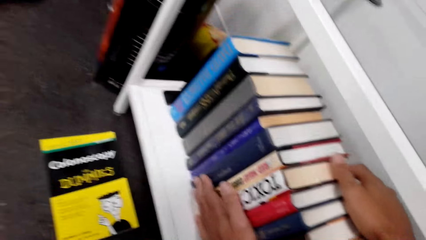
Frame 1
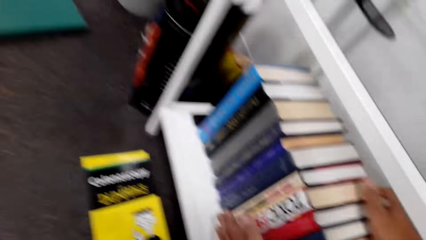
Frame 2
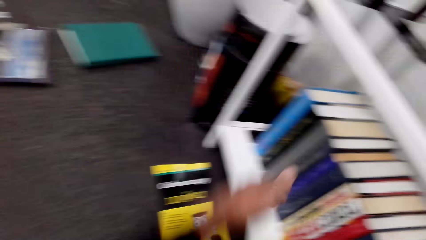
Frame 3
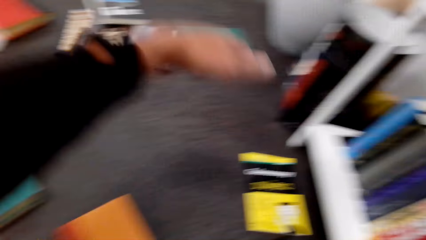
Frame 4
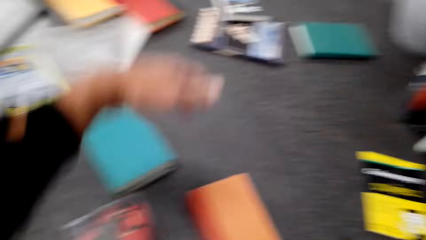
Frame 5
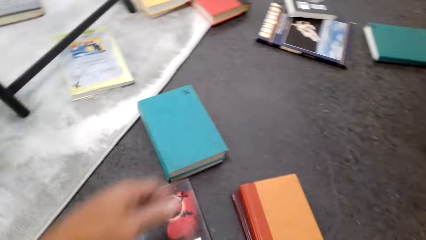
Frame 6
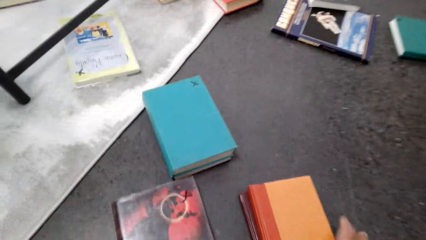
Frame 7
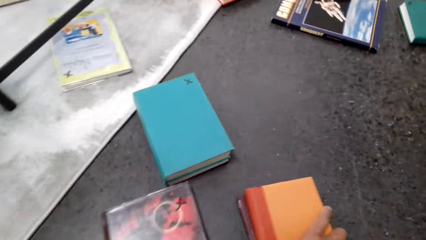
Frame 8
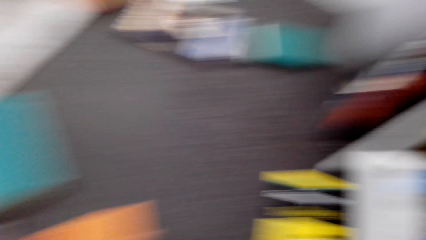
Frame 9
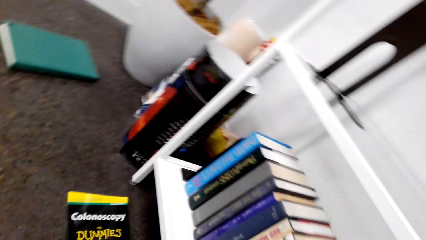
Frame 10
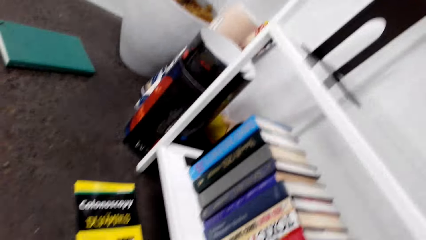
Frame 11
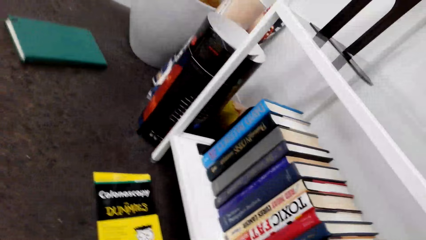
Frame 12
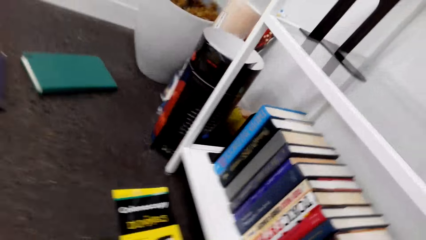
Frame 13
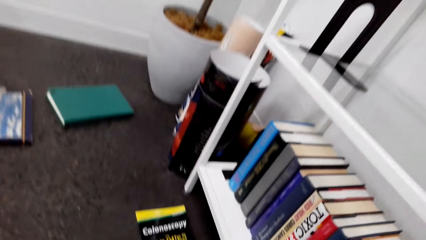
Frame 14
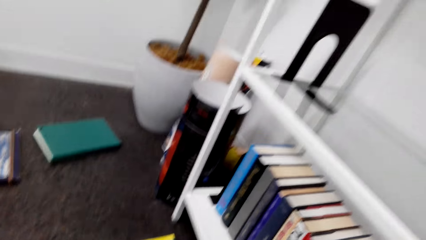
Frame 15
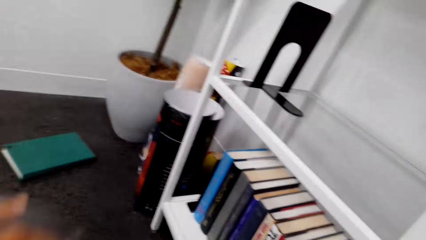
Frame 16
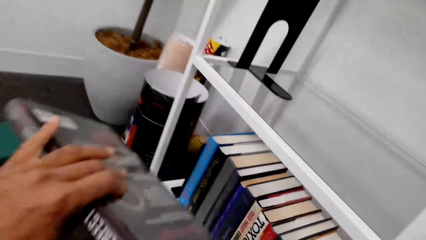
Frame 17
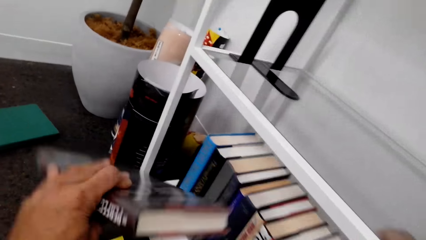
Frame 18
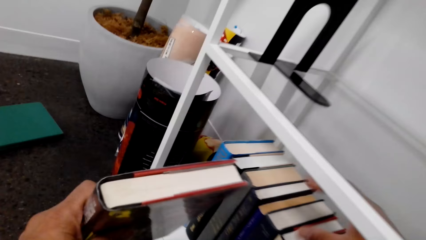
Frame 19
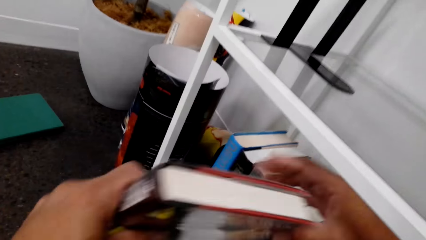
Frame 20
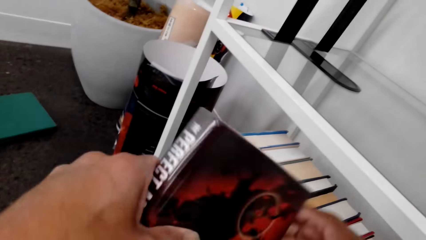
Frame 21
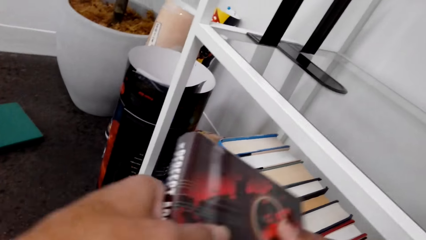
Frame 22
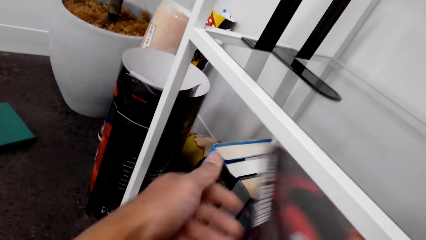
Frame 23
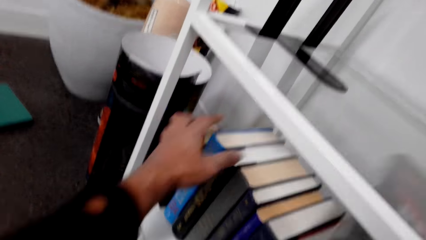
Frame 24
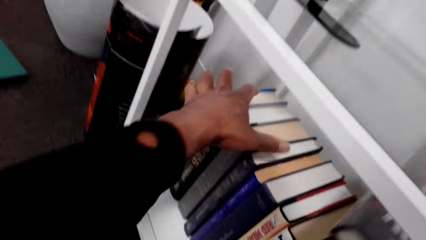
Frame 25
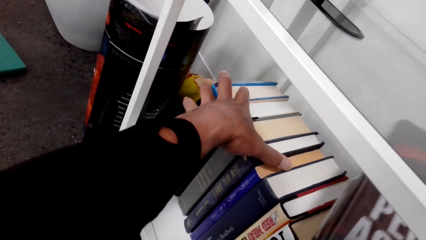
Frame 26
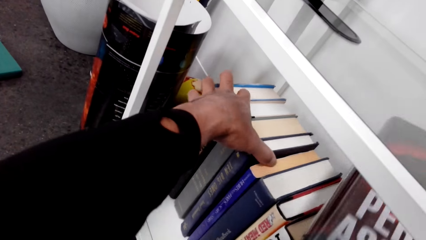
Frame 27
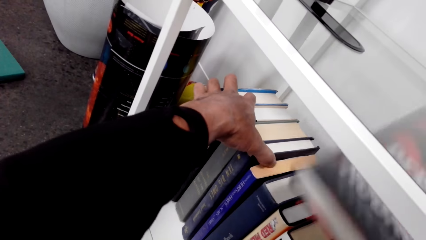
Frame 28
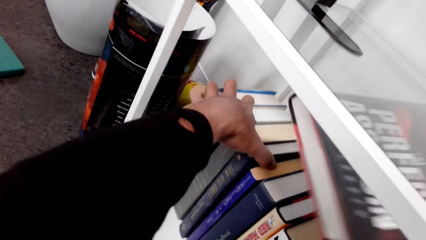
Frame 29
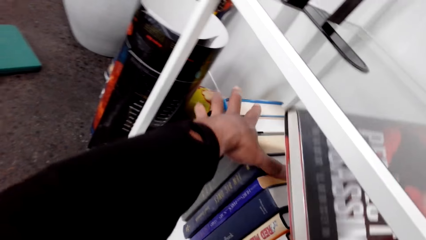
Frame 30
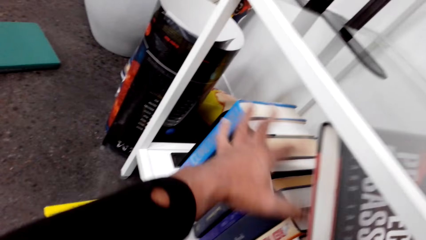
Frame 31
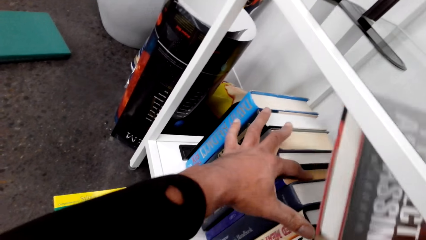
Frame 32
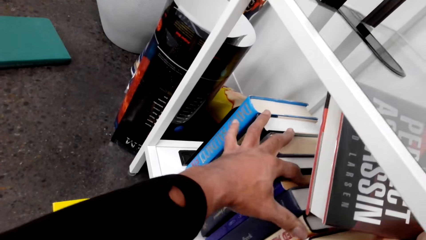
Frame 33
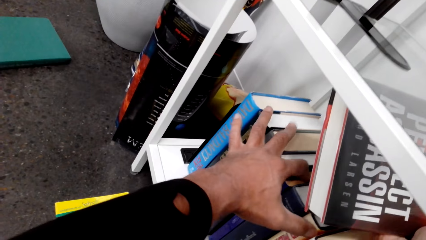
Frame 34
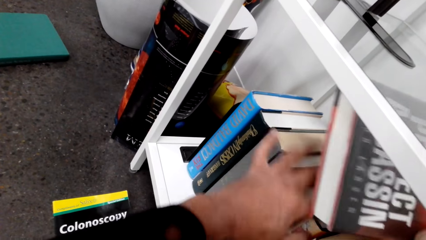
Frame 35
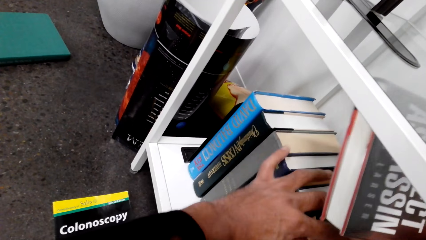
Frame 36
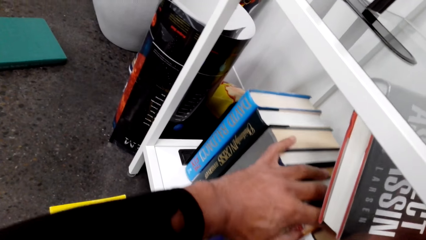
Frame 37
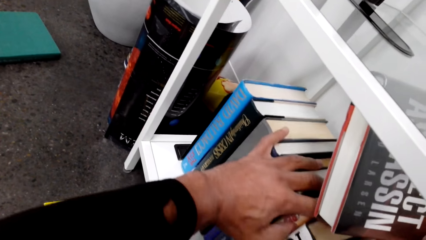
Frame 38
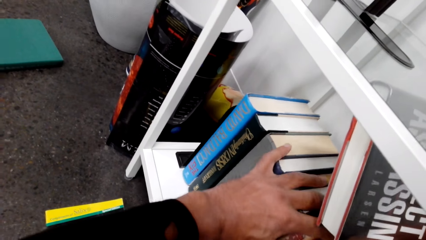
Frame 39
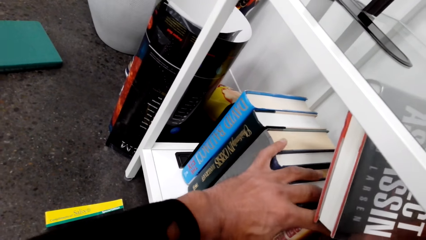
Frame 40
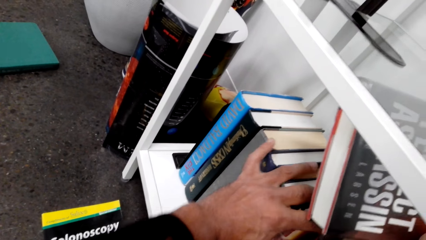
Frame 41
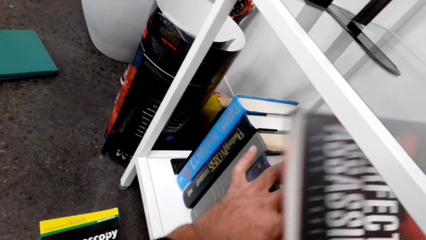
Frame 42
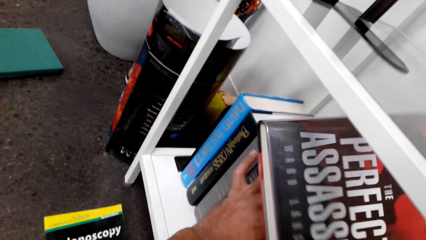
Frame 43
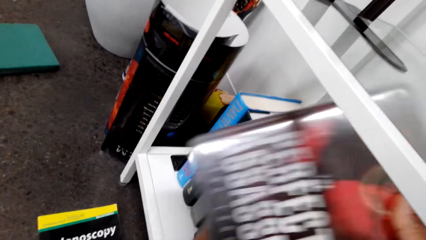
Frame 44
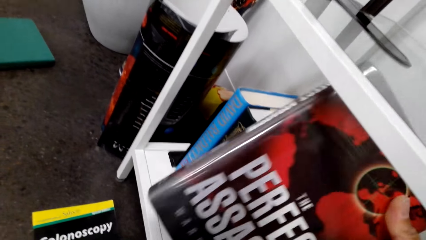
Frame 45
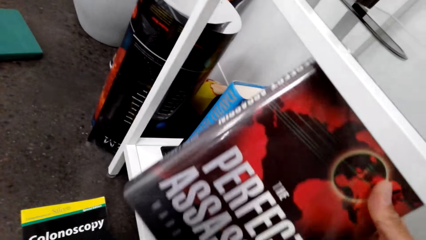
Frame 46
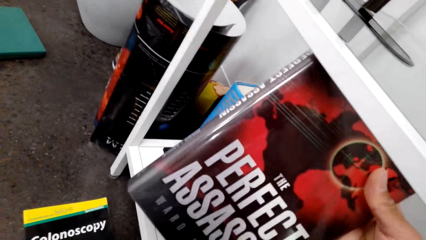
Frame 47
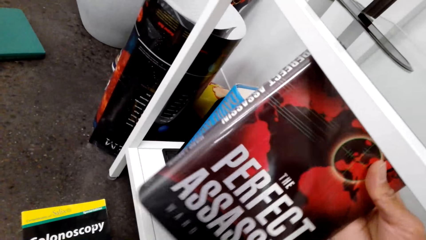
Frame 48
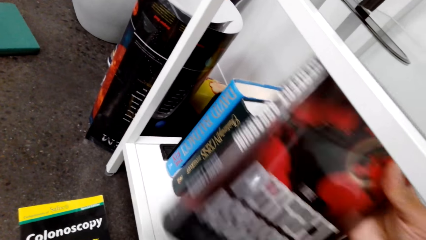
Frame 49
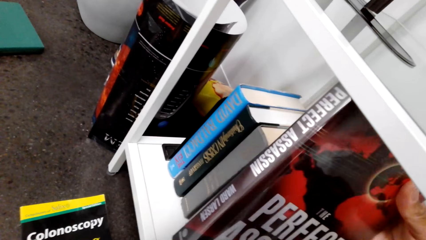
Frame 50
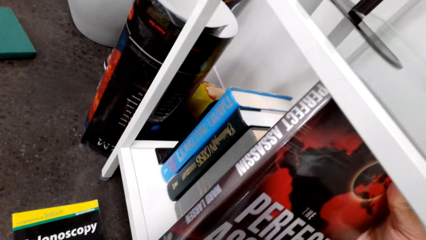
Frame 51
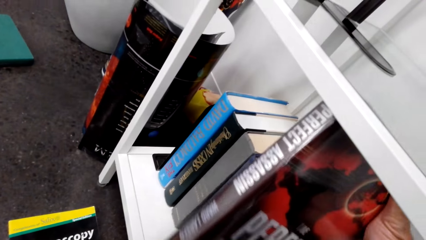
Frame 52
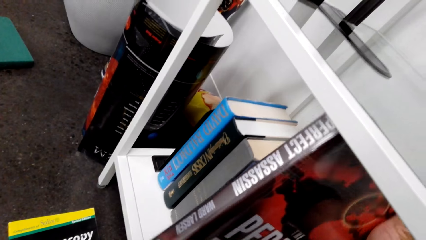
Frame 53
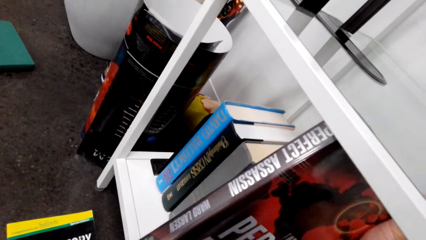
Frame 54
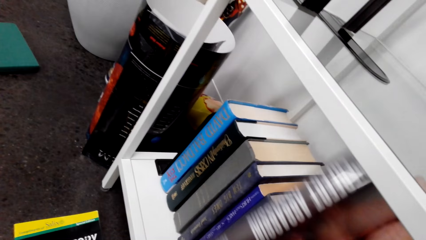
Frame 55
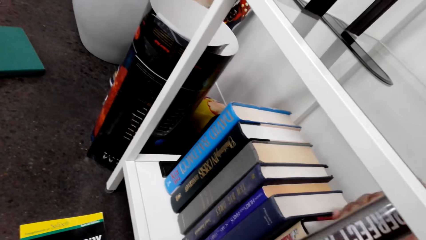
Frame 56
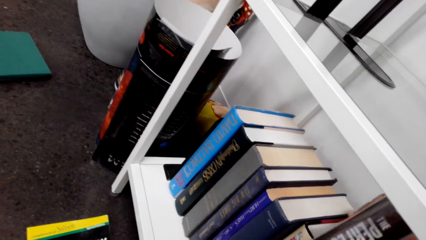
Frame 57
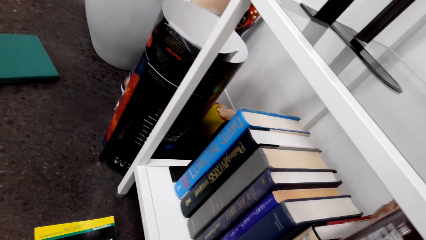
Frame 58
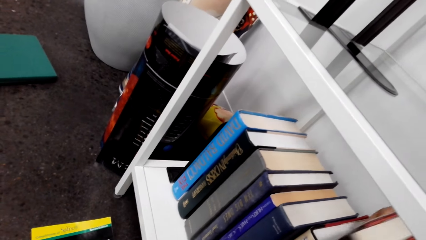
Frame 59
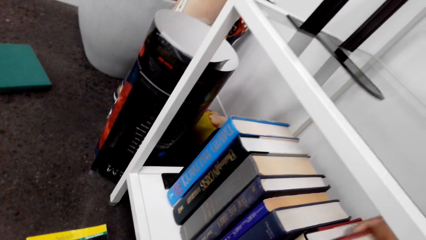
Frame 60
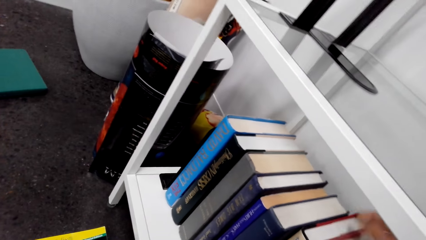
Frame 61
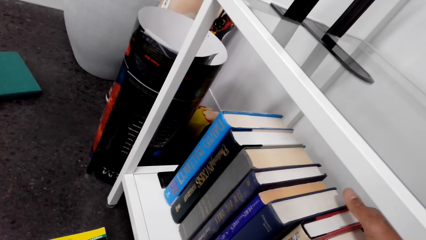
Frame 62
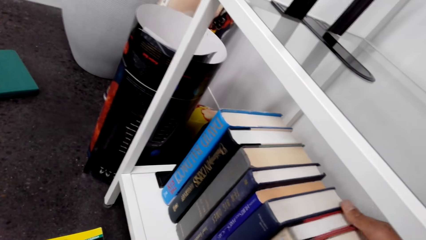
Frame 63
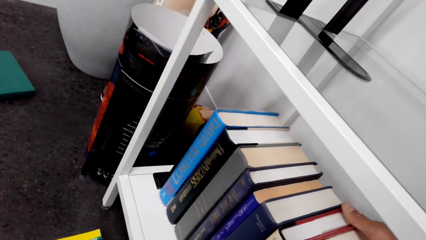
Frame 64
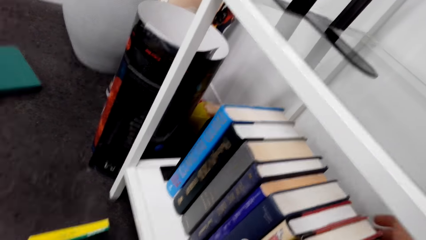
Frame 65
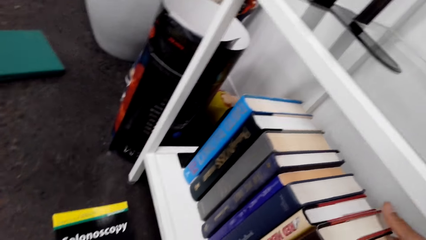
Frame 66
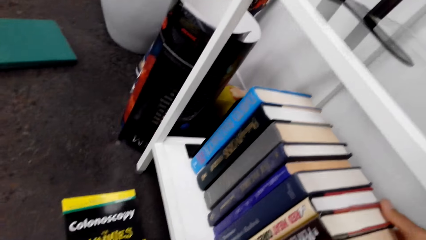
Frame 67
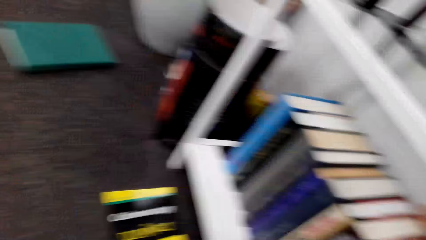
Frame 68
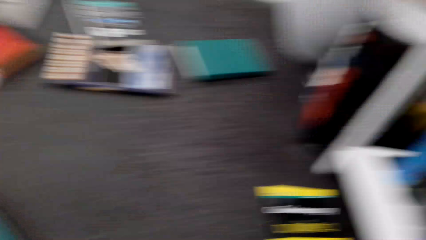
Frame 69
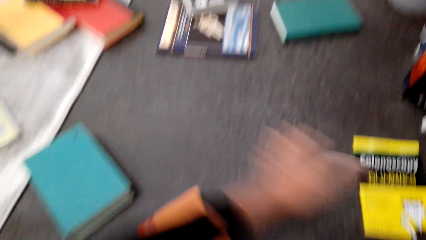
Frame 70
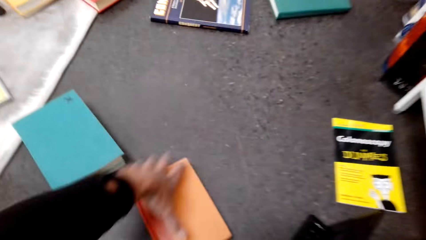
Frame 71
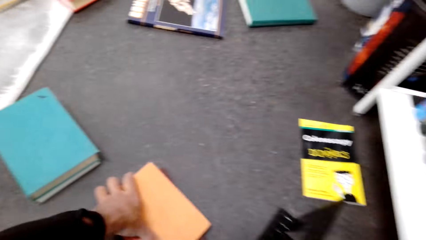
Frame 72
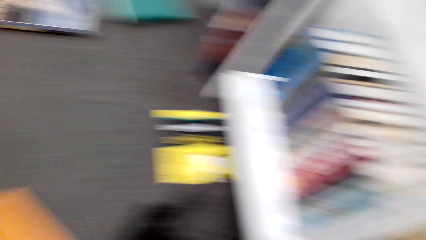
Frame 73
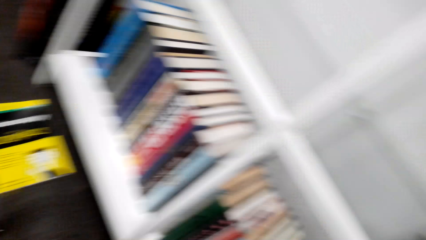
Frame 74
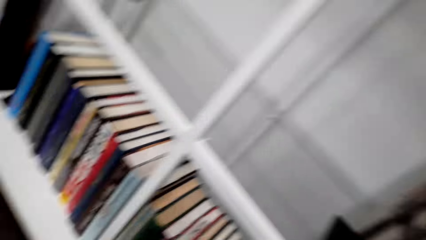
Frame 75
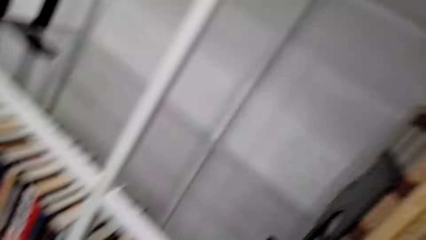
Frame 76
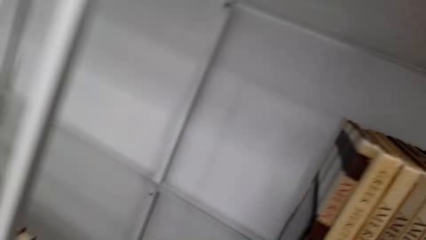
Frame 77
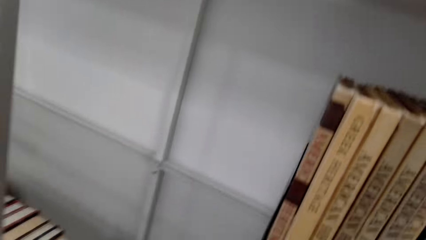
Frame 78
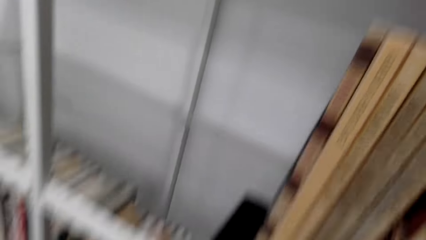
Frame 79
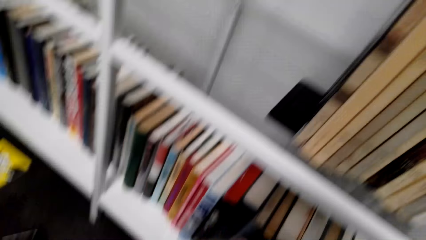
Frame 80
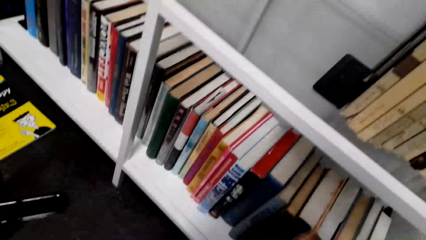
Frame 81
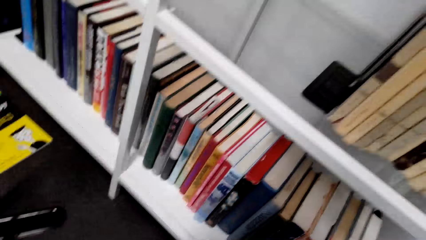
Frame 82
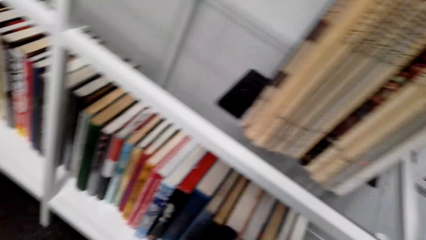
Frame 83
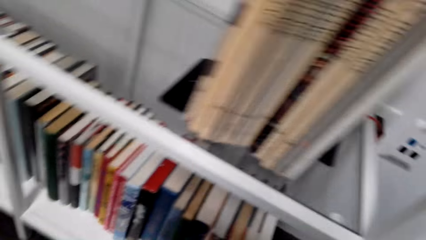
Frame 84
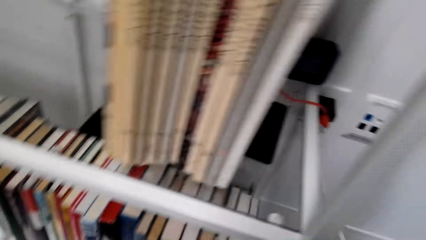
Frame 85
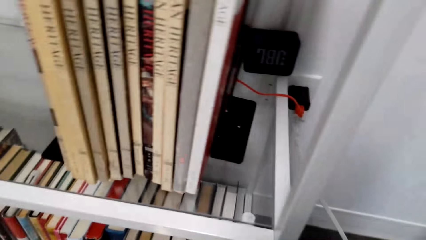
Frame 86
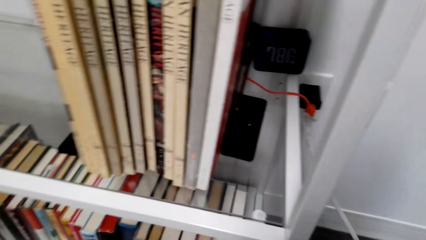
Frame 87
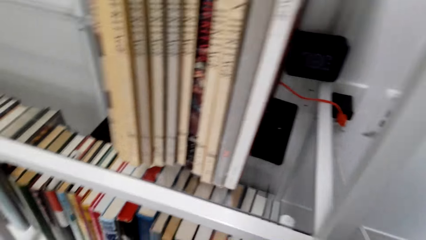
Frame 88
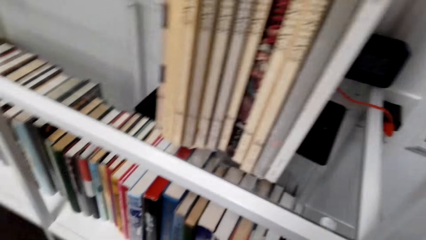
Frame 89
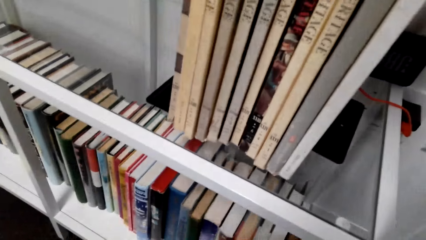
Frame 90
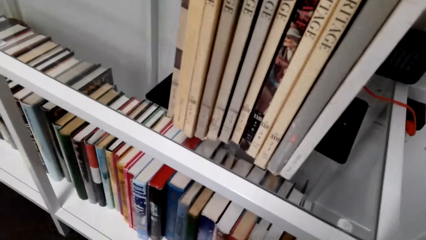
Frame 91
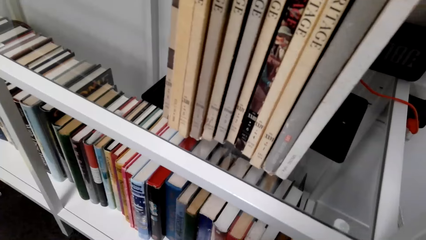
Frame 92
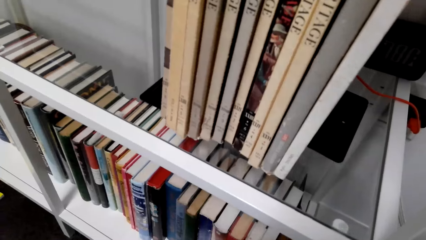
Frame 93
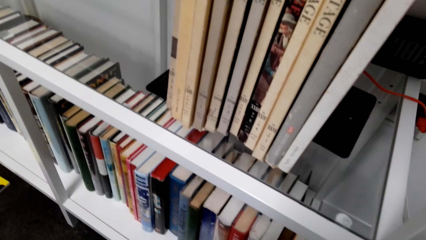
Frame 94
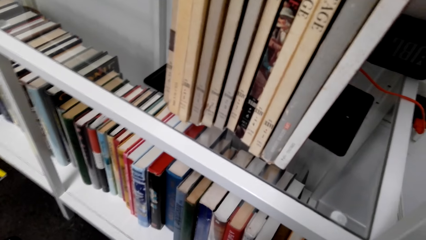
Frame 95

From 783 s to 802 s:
The camera wearer picks books. They arrange the books on the shelf. They pick the books.
